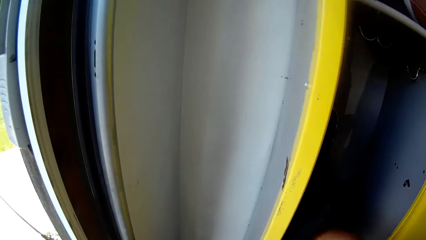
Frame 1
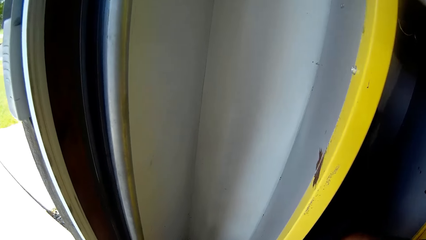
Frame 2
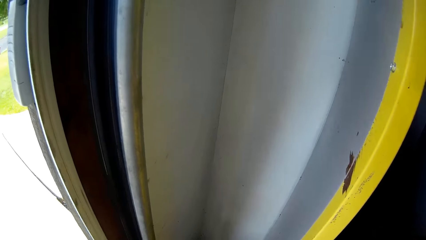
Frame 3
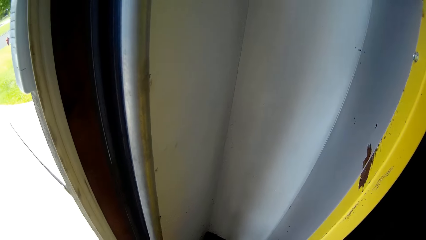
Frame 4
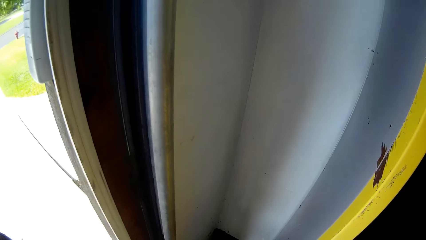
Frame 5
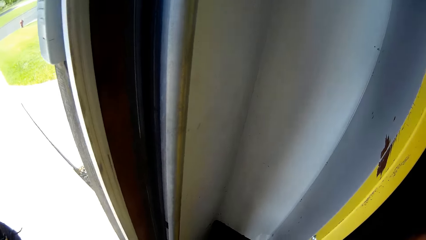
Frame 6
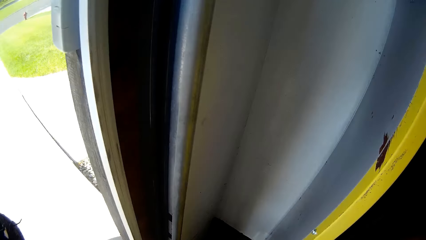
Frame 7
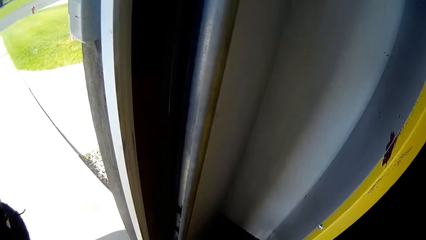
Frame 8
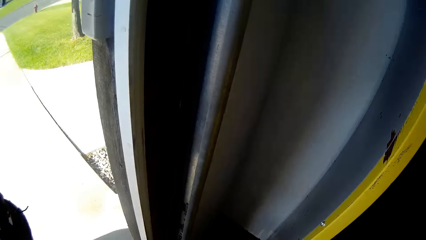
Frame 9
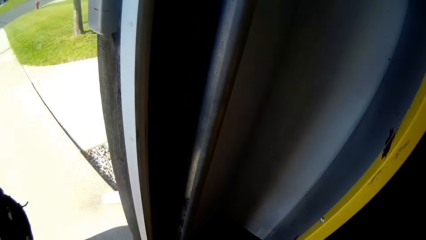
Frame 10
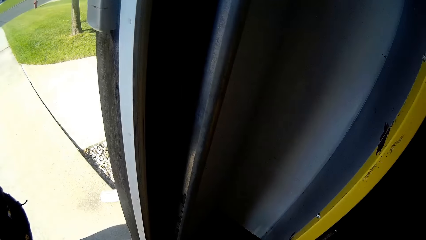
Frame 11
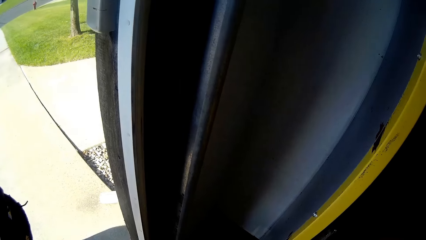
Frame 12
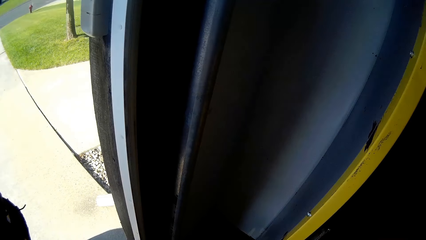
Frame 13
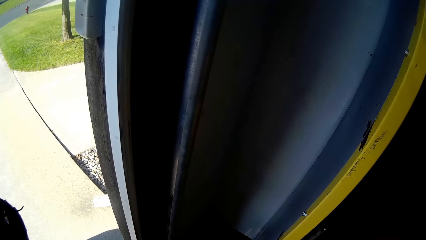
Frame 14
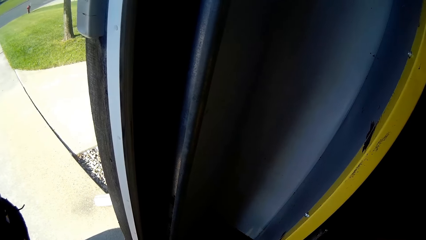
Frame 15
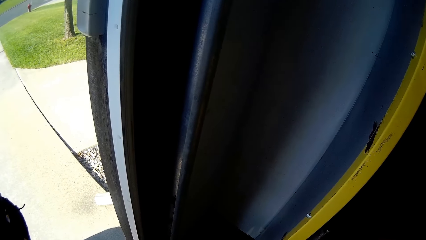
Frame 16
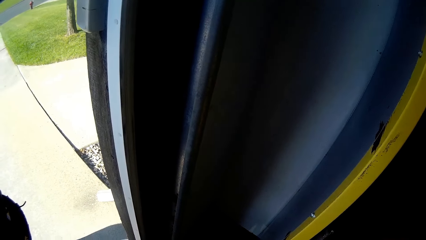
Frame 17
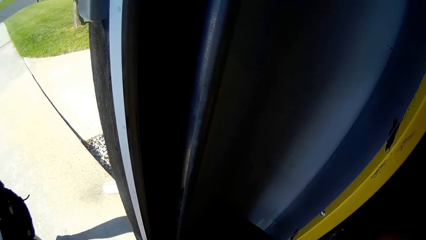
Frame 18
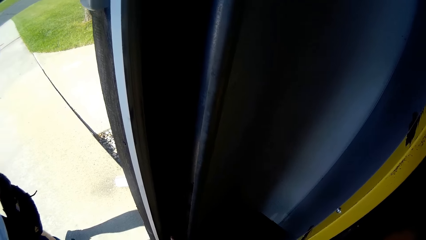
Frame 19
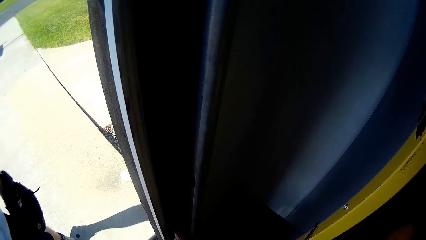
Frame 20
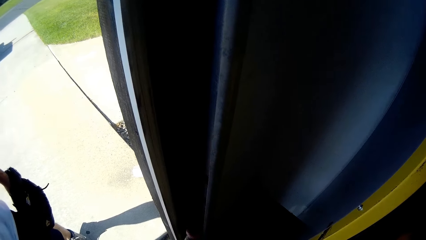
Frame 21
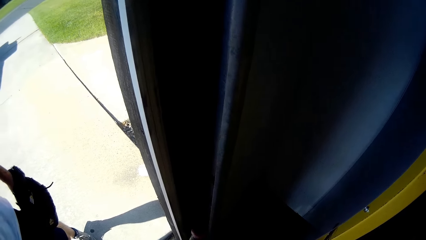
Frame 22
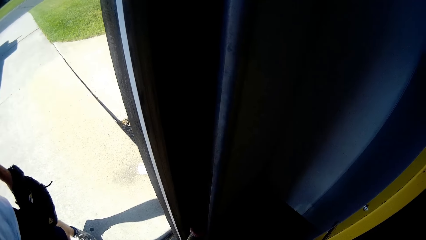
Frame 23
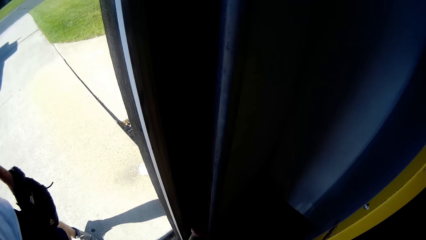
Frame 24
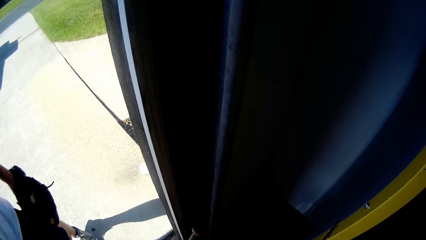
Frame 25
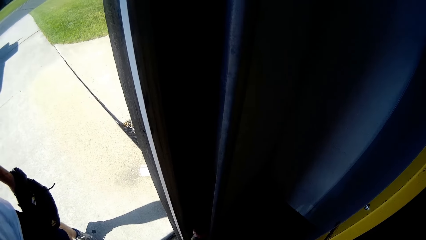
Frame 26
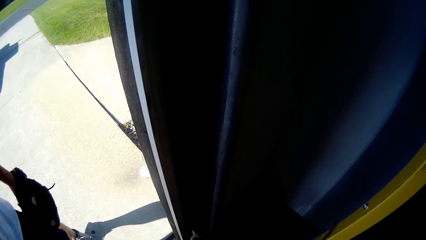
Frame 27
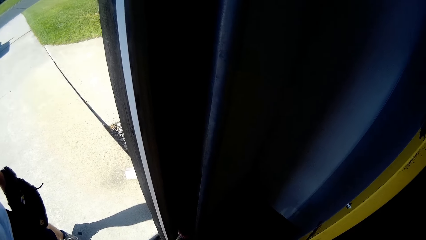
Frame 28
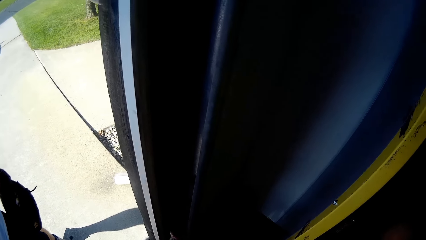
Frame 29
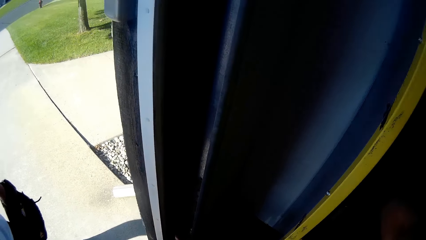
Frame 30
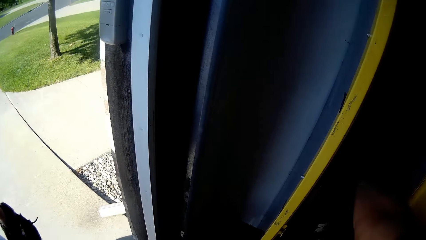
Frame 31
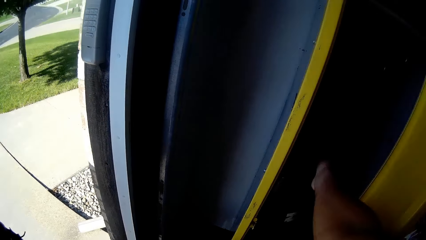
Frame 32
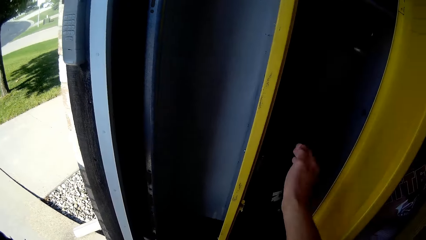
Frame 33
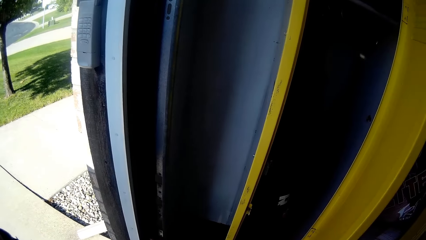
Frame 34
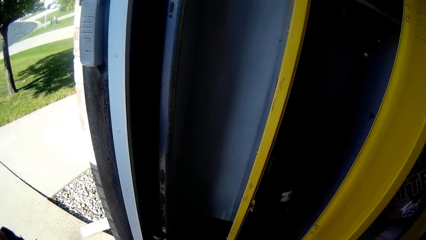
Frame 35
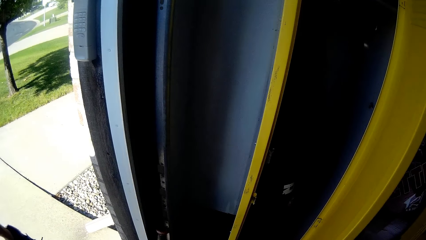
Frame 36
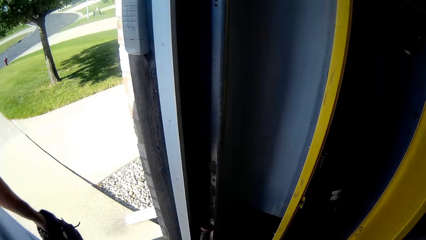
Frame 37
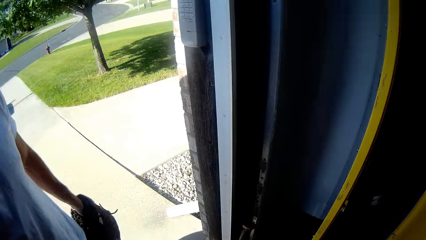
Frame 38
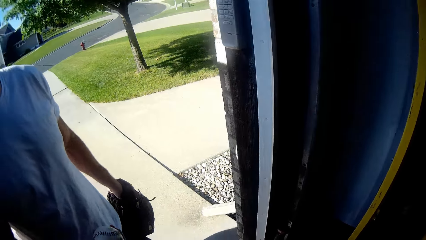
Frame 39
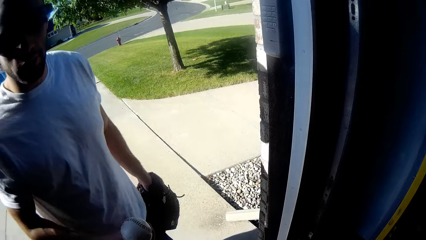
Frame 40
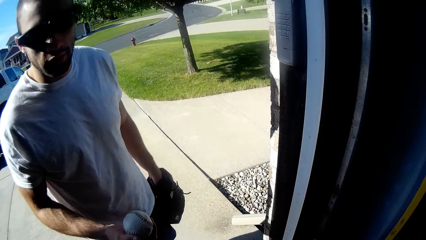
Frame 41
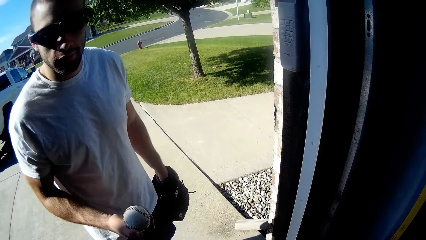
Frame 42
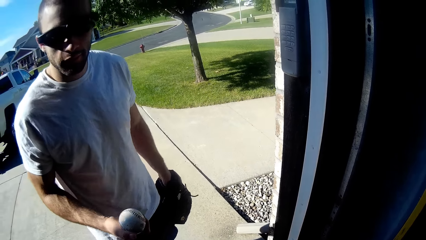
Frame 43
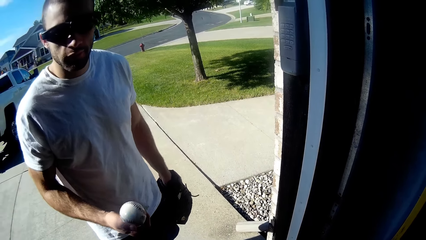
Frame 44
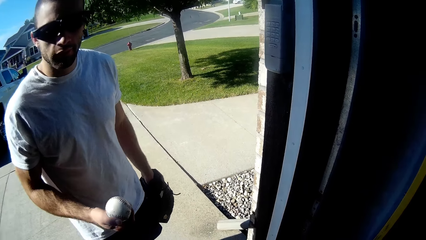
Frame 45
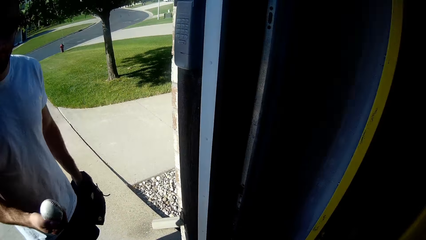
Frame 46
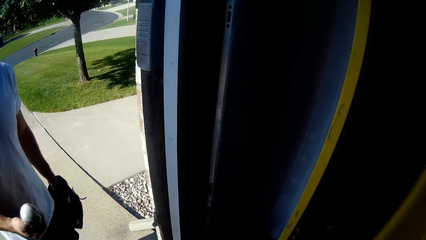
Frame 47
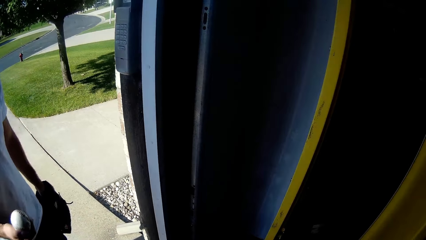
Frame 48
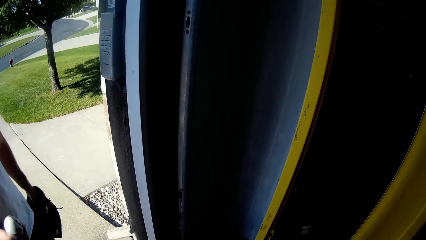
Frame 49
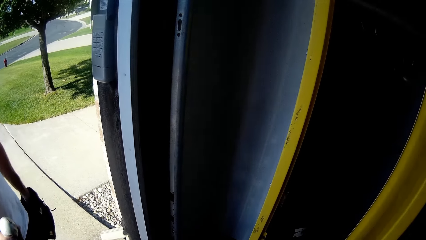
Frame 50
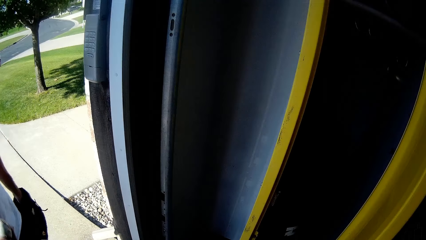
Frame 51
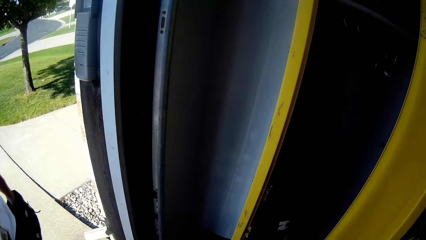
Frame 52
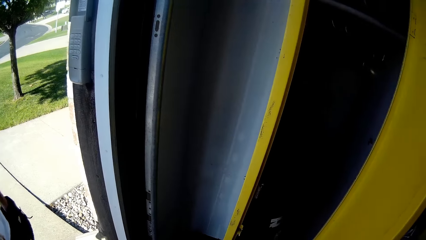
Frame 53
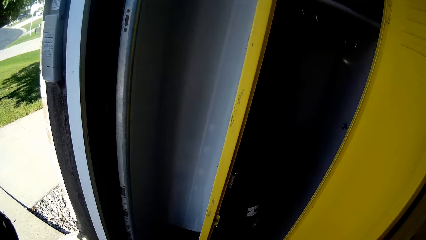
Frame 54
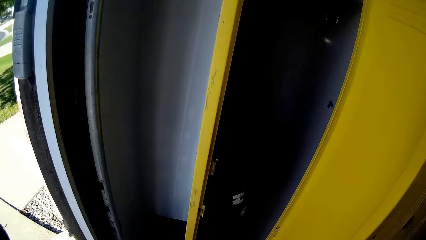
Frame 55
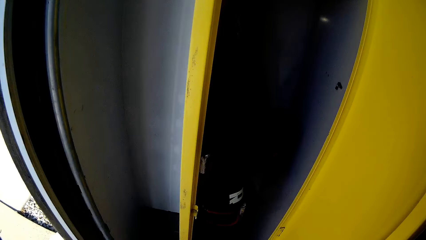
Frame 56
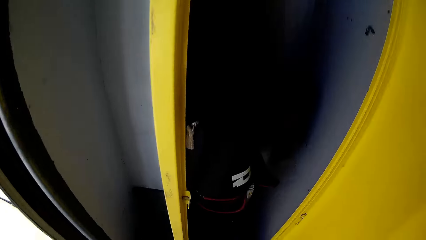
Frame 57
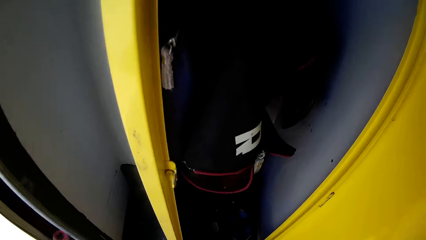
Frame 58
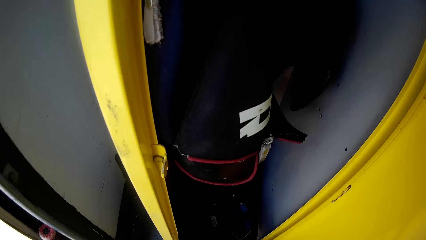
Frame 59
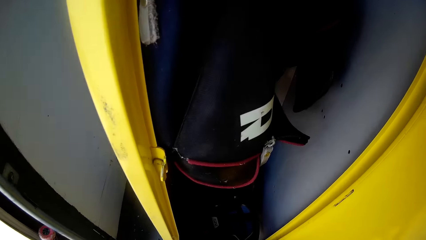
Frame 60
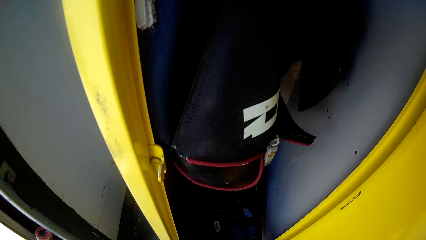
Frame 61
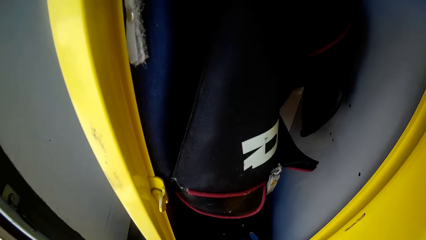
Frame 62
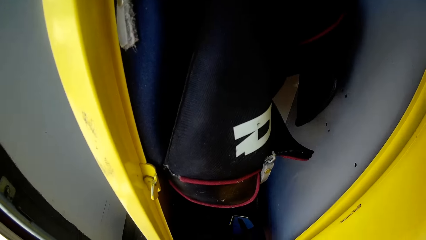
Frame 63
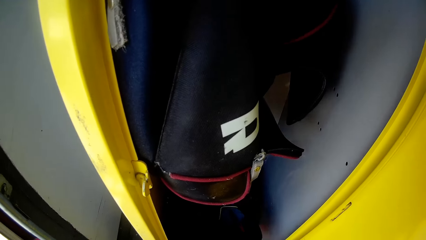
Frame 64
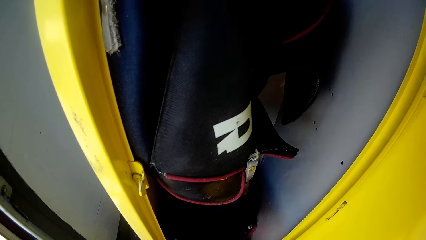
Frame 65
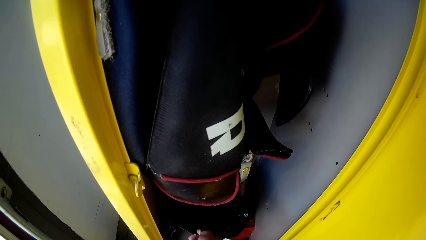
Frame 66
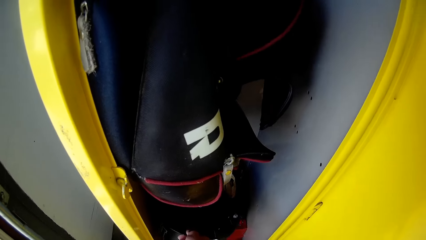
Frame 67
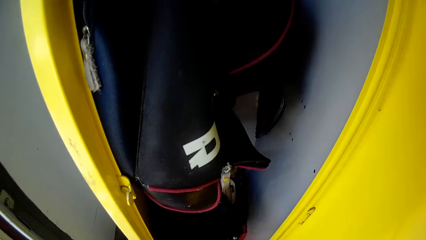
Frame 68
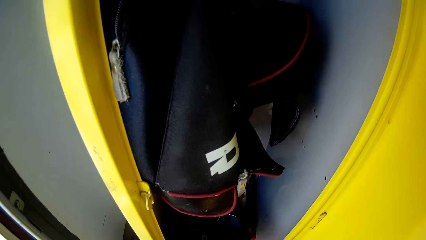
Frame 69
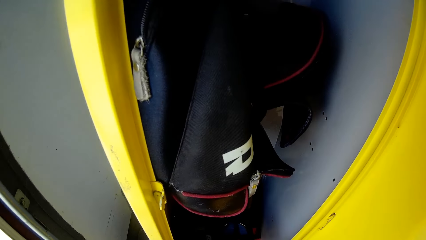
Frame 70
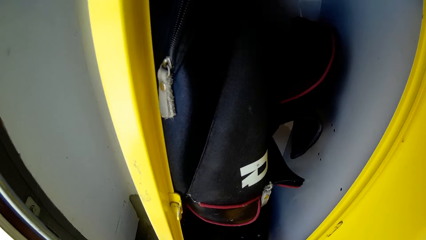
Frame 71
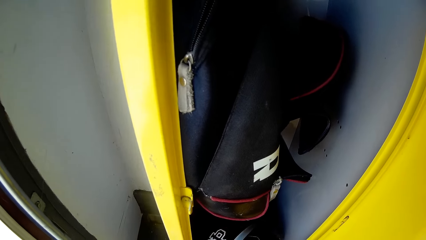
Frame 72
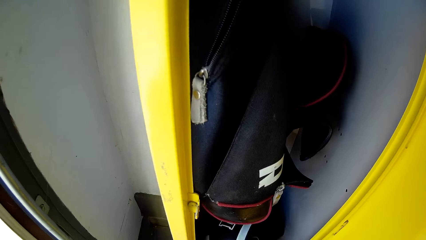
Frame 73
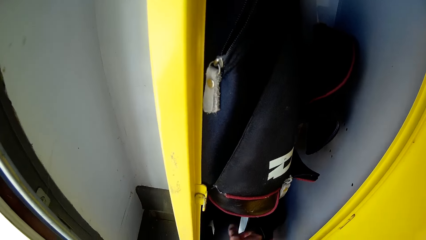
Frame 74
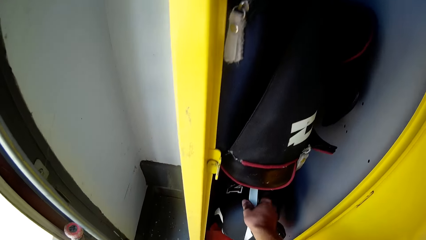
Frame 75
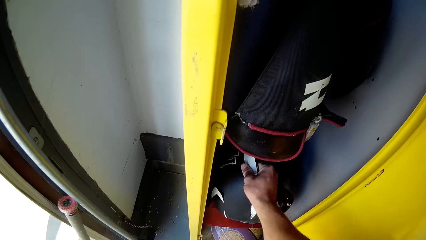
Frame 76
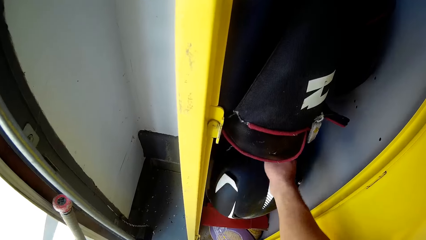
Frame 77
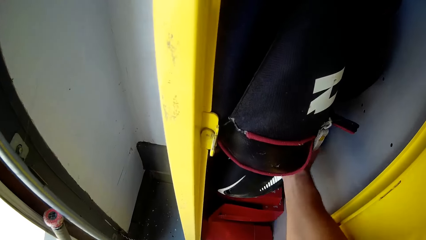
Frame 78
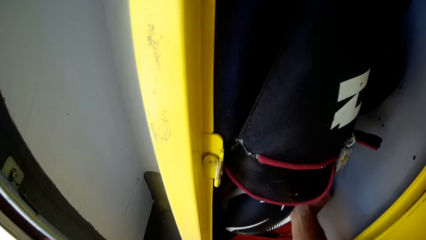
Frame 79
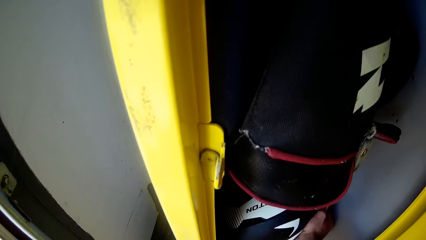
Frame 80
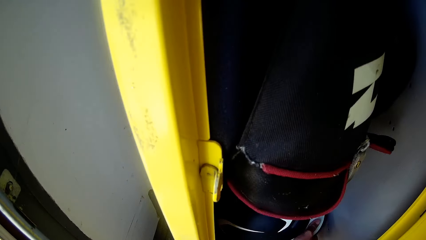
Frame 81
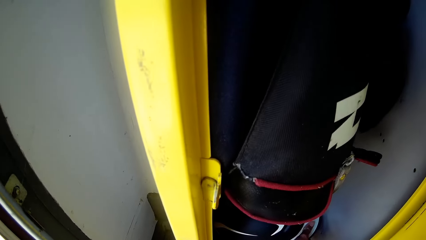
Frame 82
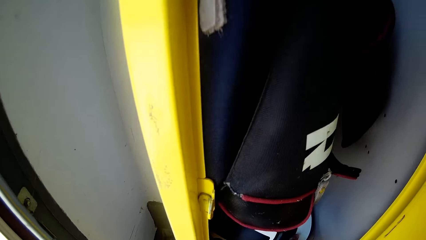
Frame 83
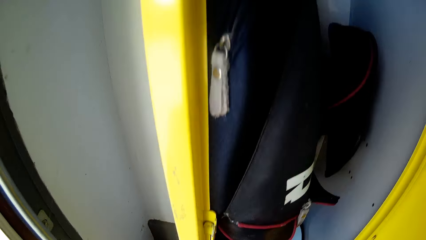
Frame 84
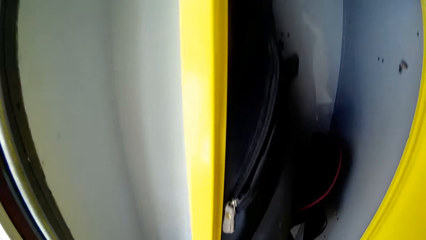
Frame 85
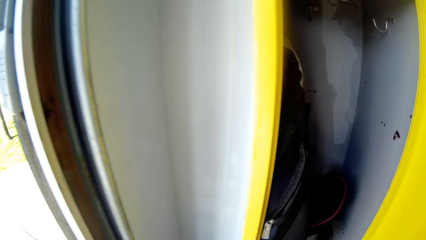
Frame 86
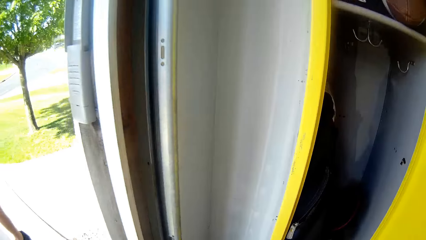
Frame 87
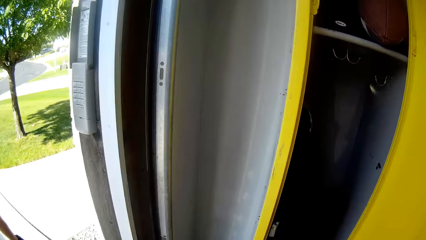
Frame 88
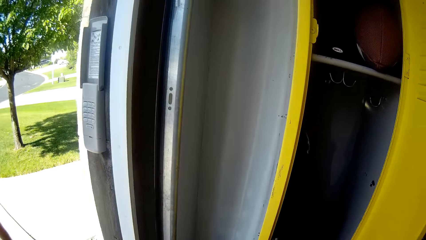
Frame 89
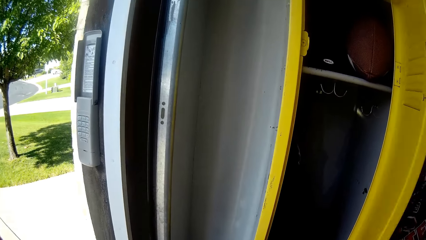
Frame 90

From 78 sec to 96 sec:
The camera wearer stands on the floor. He discusses with the man in the garage. He searches something in the wardrobe. He searches the locker with his right hand.
